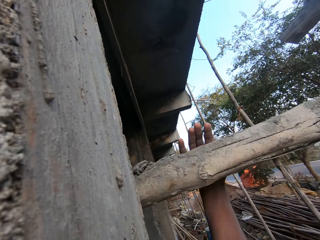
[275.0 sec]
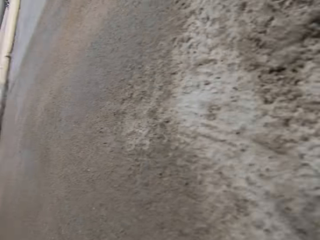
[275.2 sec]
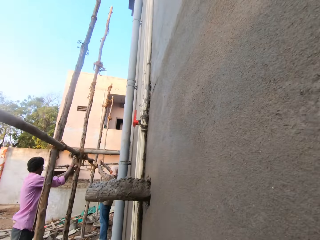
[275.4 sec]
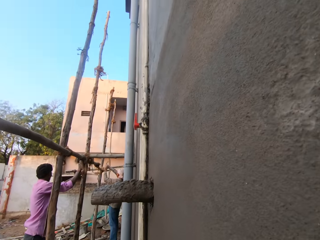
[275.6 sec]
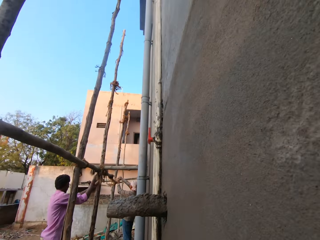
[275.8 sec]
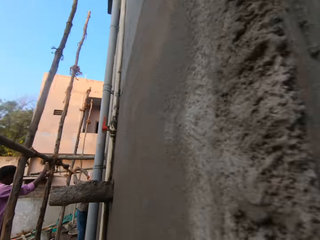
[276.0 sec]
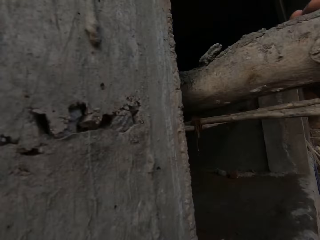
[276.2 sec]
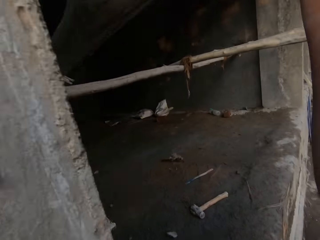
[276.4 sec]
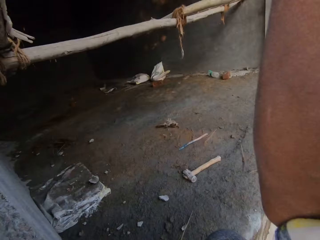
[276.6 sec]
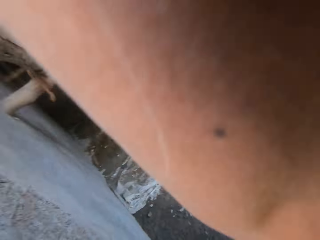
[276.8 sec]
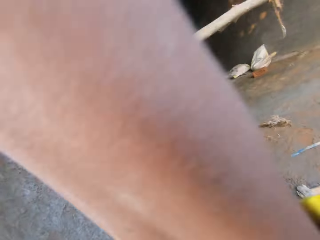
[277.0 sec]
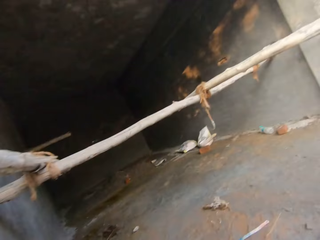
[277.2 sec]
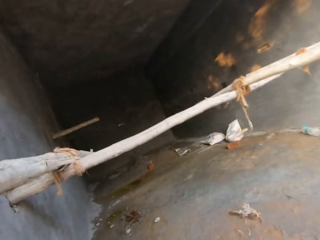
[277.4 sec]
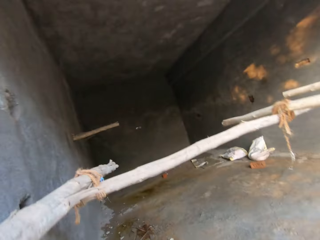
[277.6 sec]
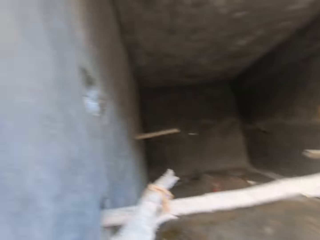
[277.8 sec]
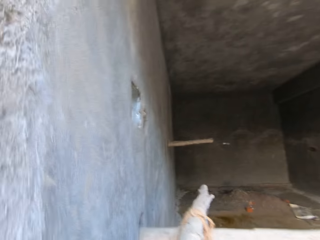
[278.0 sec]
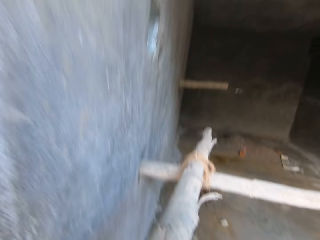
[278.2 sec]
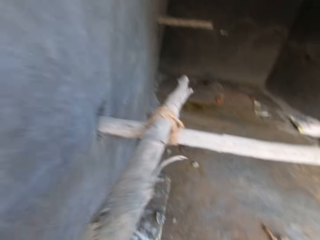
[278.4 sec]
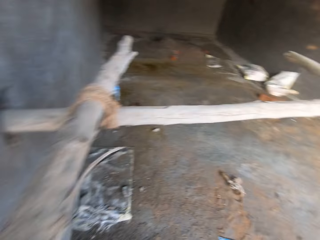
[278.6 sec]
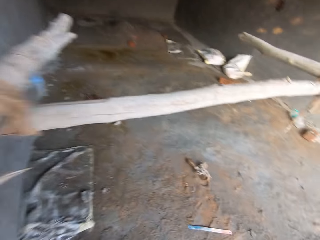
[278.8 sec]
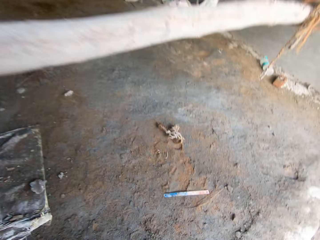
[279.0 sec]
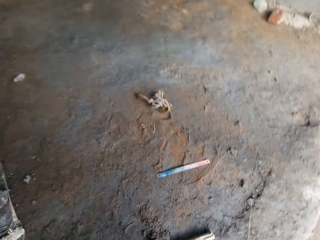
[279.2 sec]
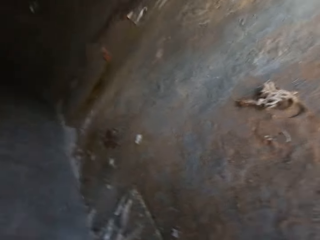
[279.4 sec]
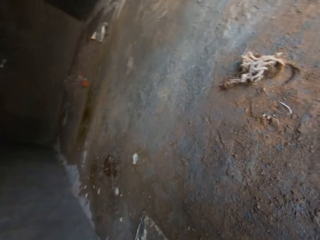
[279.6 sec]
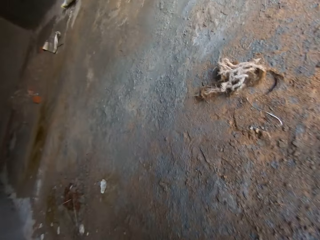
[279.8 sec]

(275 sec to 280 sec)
The camera wearer holds a piece of wood on the wall. They walk into the building.

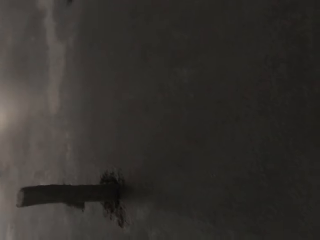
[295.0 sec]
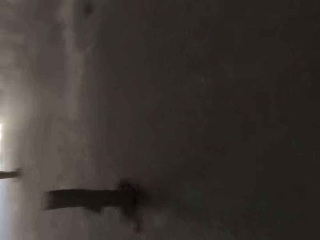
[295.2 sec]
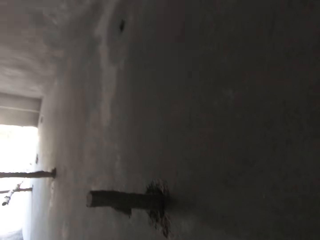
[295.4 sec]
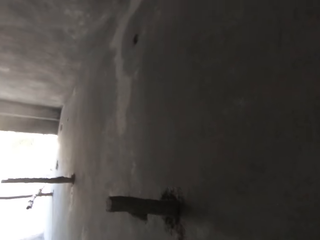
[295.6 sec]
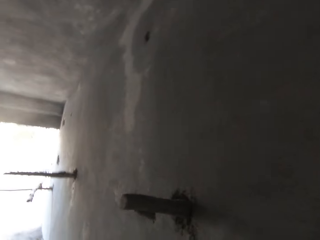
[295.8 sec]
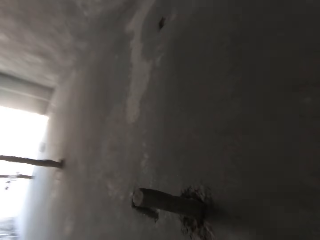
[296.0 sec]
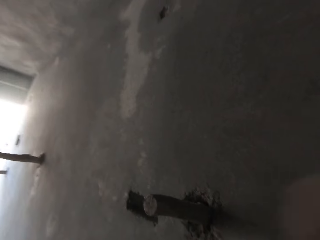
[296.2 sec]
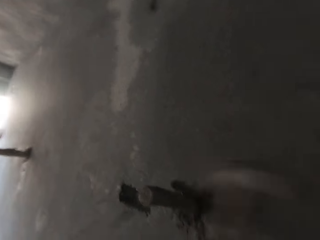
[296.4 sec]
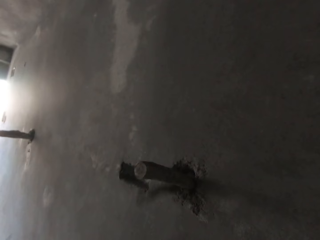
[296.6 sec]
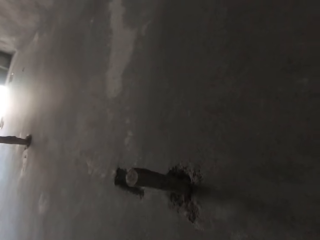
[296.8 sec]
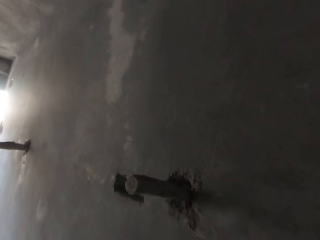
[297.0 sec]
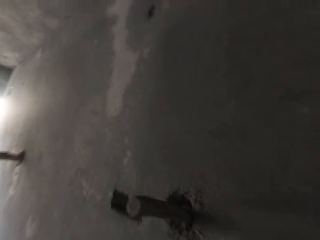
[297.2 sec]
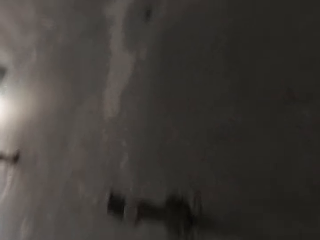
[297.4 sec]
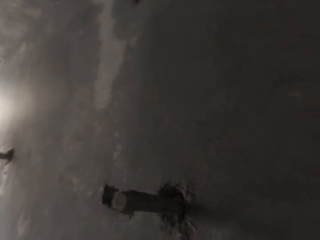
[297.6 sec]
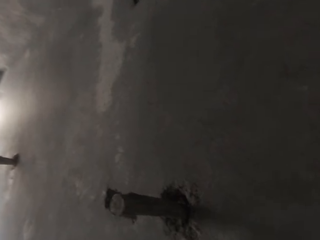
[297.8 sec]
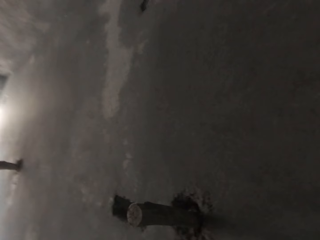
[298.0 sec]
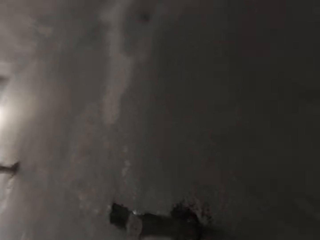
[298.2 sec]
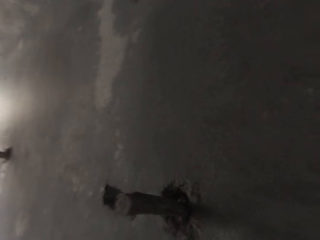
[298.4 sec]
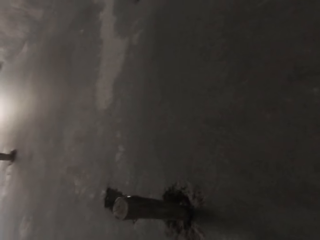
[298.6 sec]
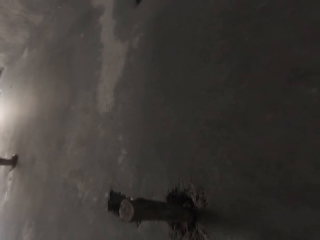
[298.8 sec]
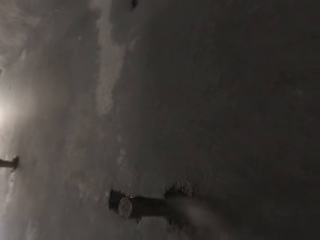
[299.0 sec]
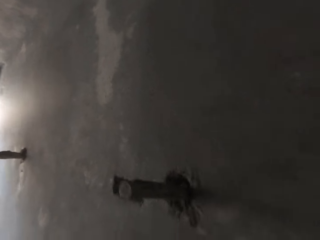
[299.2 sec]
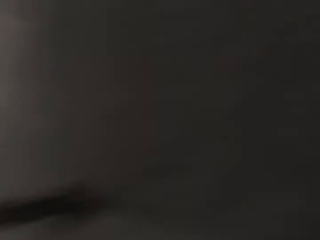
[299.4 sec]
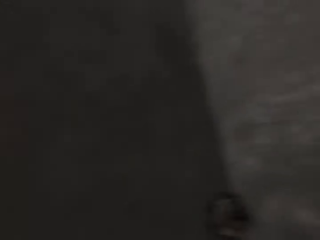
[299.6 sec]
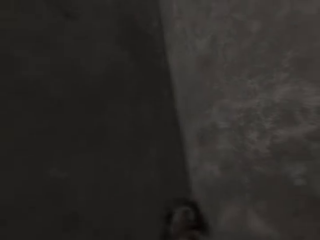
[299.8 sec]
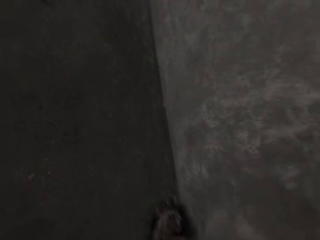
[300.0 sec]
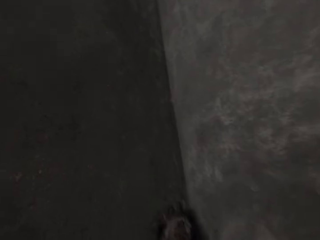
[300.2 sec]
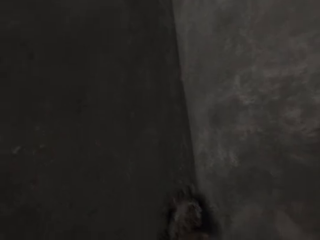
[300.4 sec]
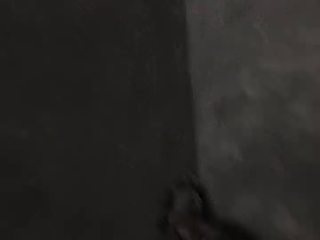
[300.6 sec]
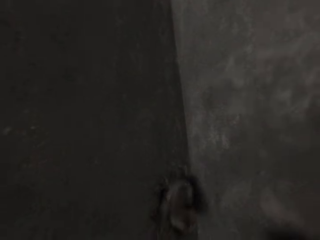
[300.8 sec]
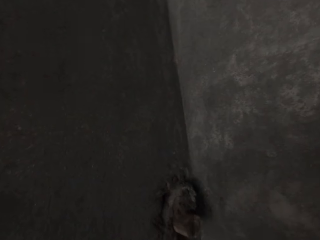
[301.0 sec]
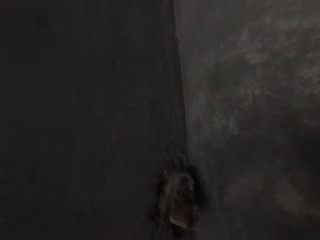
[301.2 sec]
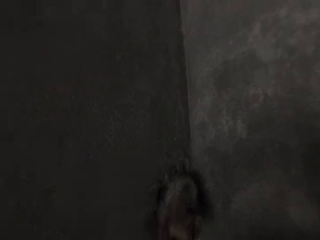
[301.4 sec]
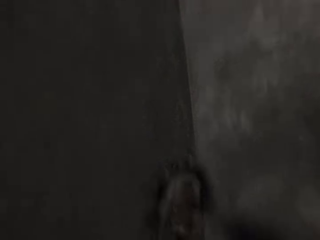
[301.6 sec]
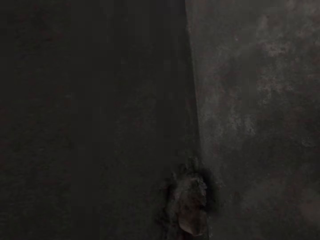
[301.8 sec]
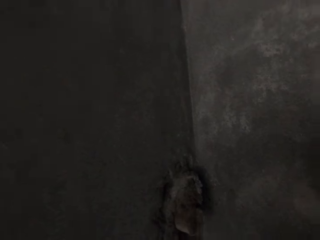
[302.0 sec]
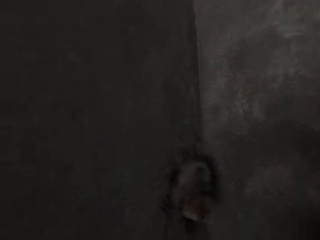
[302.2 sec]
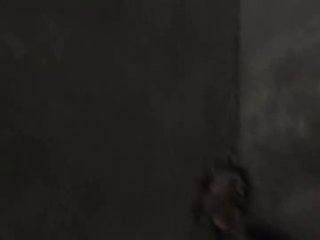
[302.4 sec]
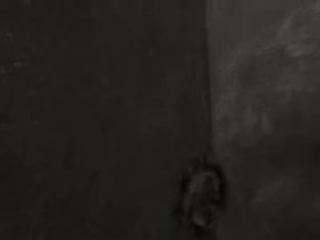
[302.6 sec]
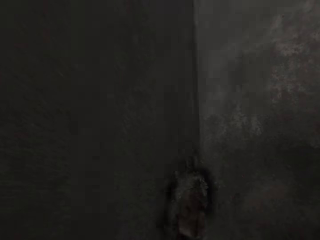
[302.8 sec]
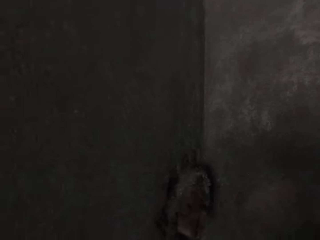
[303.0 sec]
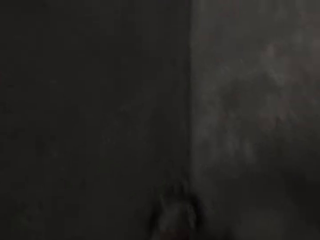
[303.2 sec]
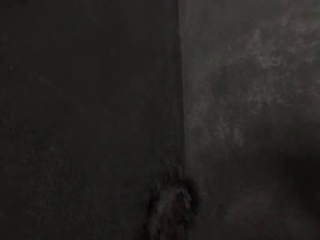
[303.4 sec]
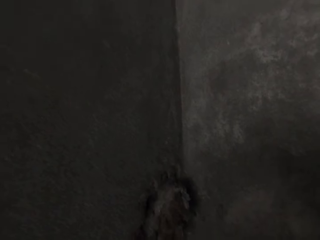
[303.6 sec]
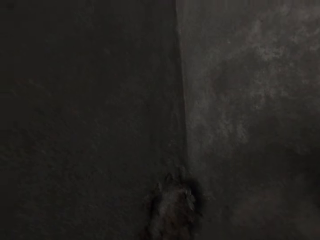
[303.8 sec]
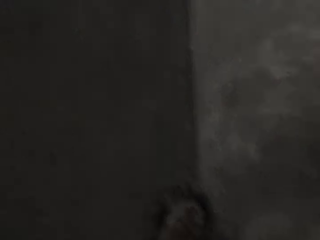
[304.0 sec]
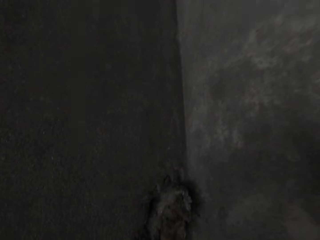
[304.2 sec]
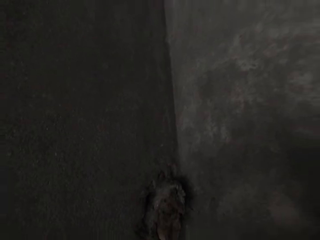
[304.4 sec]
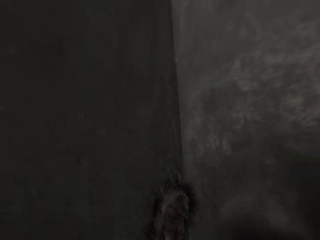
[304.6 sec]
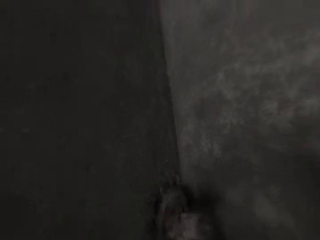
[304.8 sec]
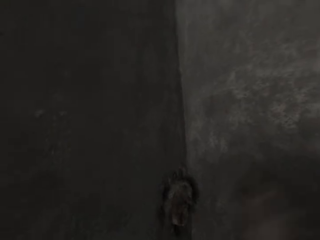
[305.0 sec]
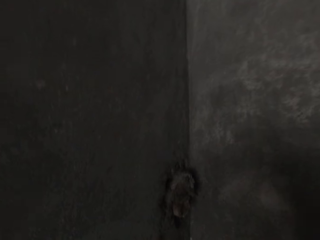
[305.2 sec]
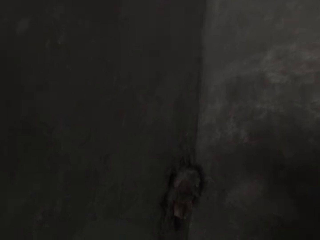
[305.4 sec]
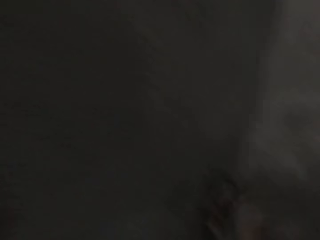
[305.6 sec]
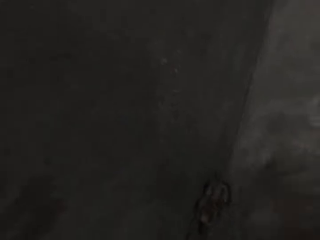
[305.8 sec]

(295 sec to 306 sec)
The camera wearer hits a bamboo scaffolding on the wall with the hammer in his right hand. He hits the bamboo scaffolding on the wall with the hammer in his right hand again.

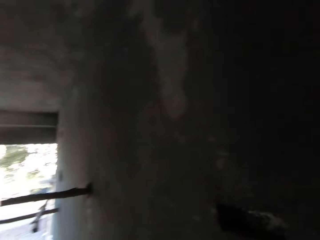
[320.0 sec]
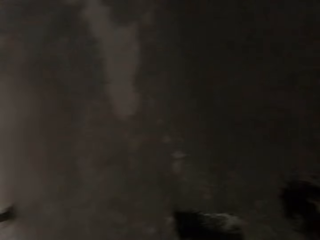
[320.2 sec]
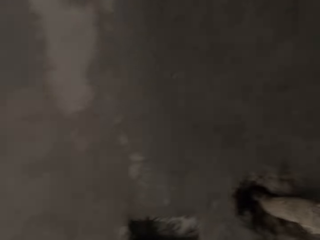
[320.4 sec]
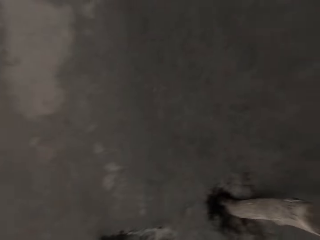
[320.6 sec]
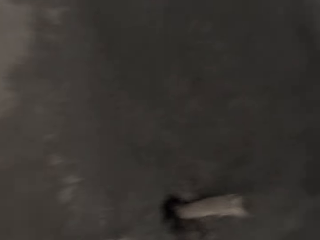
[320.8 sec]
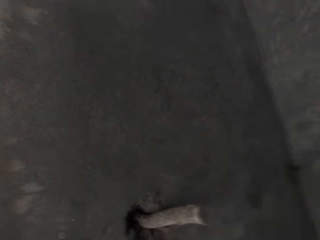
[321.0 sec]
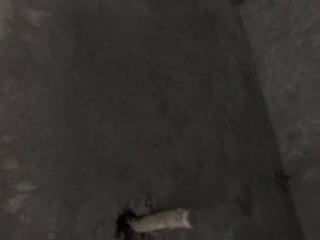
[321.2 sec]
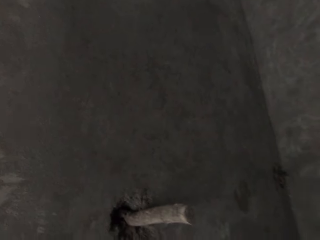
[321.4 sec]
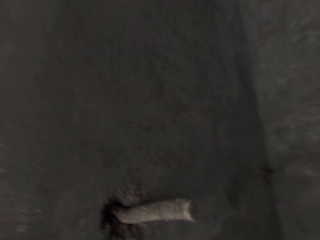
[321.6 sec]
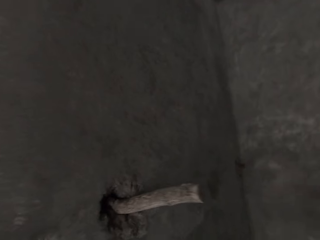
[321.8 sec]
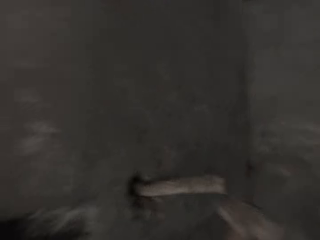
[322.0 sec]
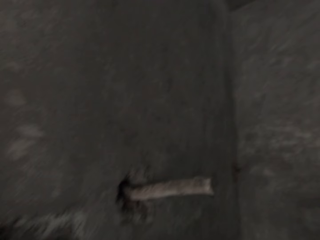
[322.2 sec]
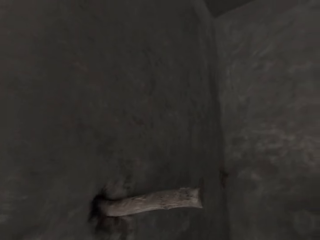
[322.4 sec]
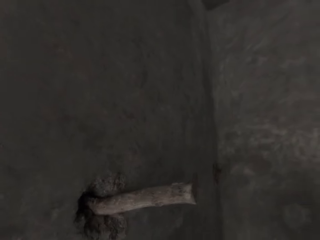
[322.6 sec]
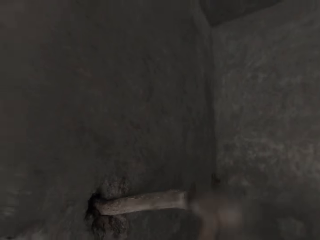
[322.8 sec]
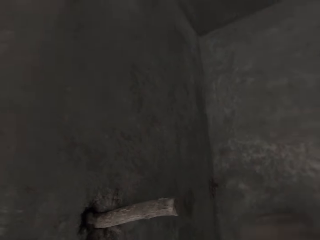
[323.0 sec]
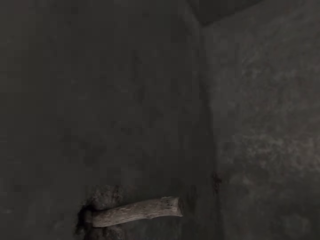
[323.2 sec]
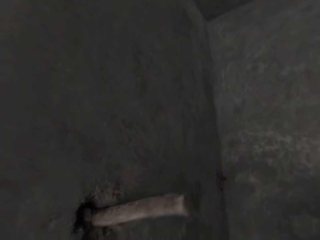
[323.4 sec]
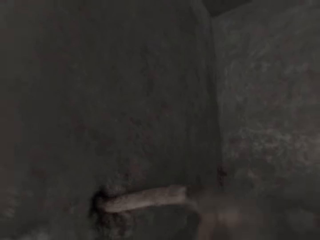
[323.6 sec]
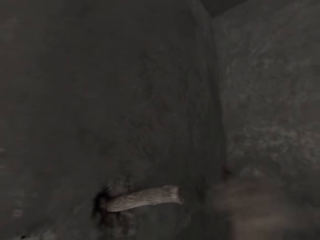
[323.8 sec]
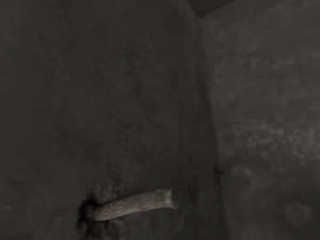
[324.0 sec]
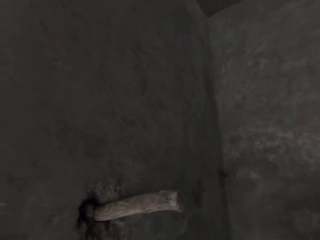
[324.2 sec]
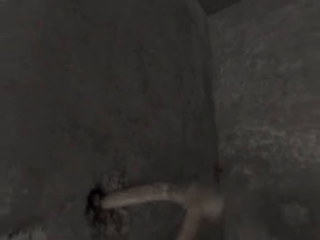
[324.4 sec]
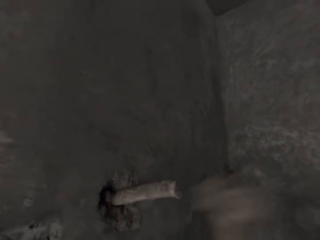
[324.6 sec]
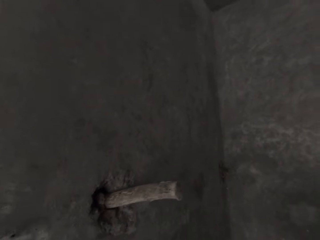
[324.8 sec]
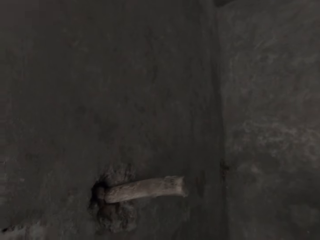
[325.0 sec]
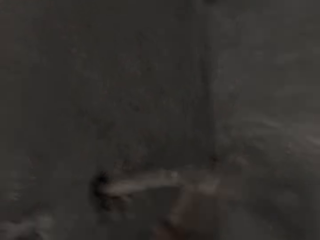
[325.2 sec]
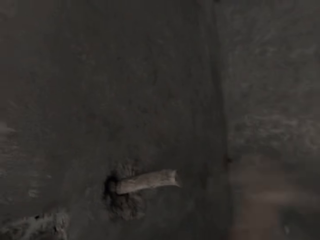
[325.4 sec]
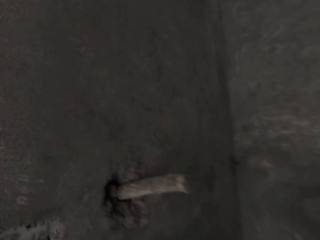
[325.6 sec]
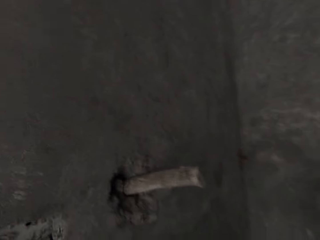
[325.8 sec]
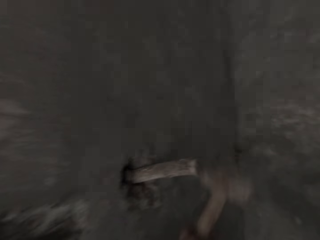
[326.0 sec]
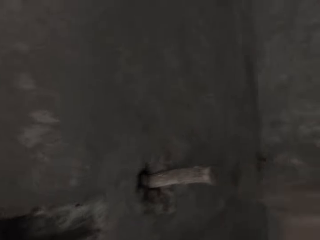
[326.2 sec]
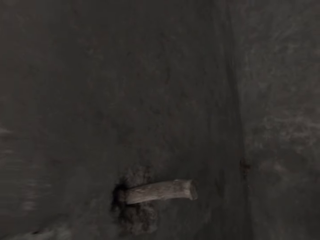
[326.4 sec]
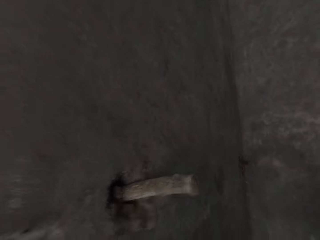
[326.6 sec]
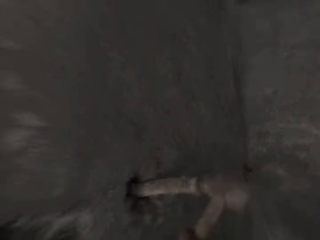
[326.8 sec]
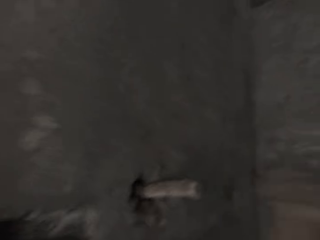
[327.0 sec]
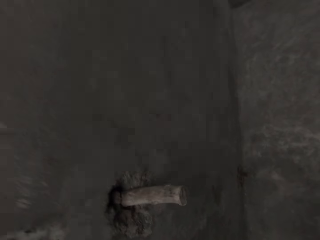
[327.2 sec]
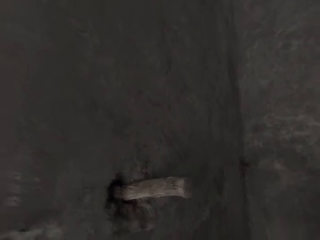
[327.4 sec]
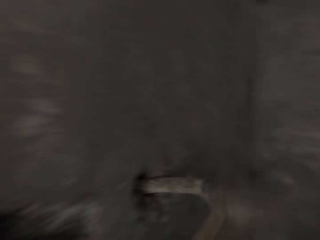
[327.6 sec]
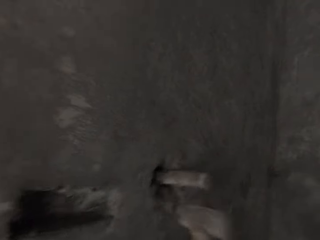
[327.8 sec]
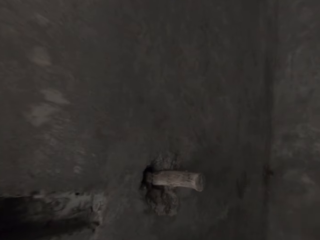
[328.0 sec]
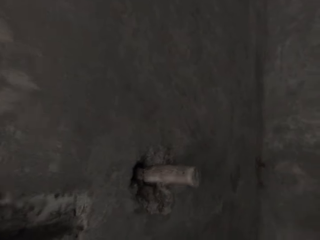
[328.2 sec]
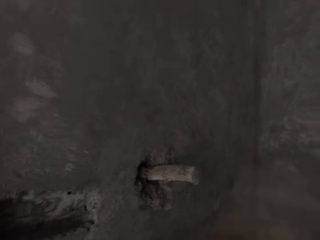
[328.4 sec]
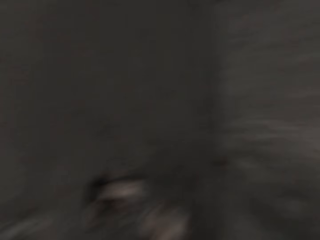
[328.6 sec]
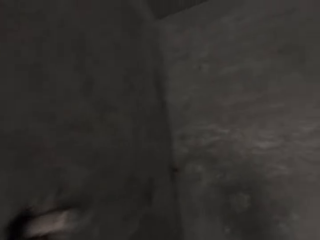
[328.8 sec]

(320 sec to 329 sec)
The camera wearer hits the bamboo scaffolding on the wall with the hammer in his right hand.
